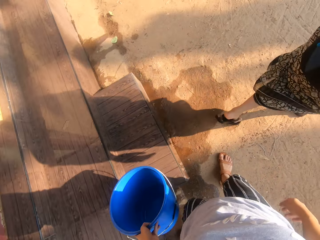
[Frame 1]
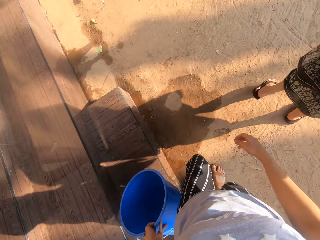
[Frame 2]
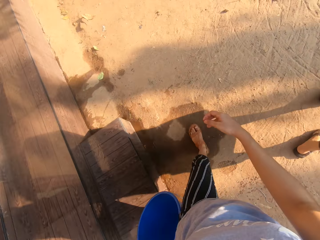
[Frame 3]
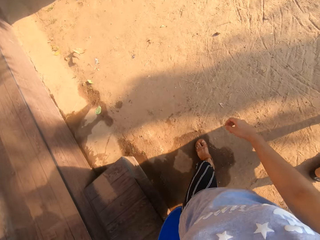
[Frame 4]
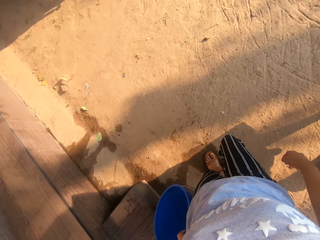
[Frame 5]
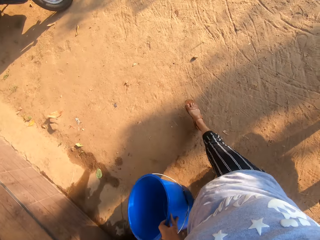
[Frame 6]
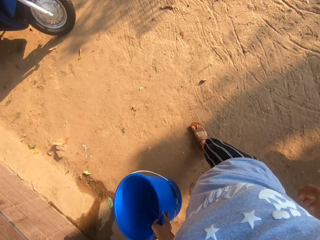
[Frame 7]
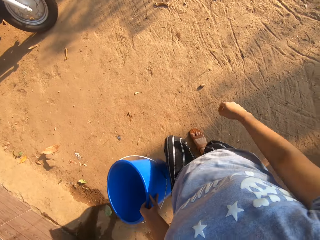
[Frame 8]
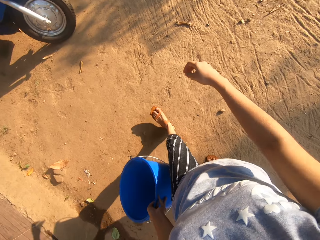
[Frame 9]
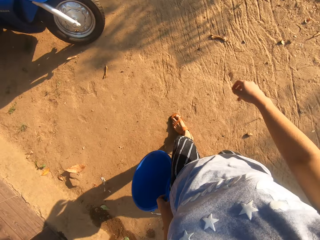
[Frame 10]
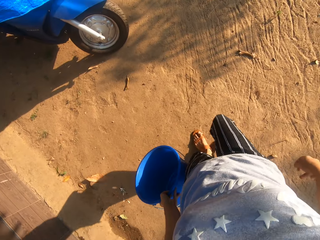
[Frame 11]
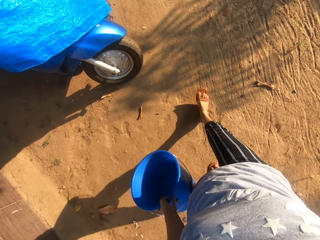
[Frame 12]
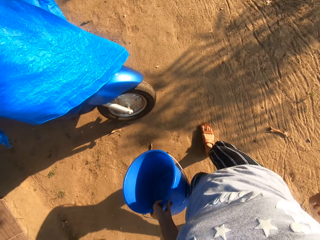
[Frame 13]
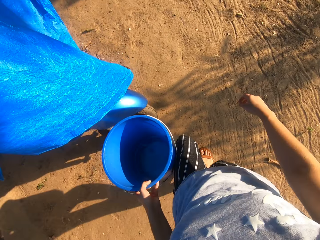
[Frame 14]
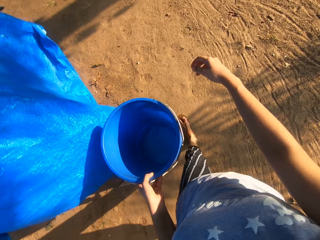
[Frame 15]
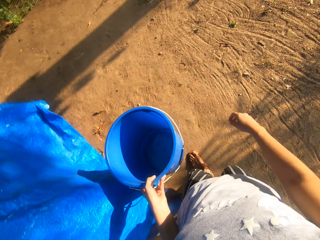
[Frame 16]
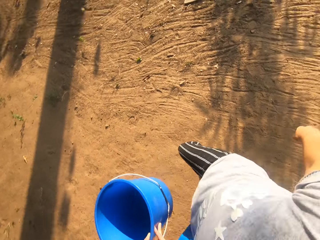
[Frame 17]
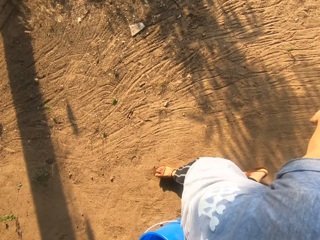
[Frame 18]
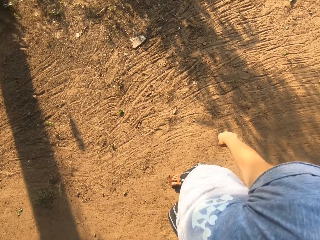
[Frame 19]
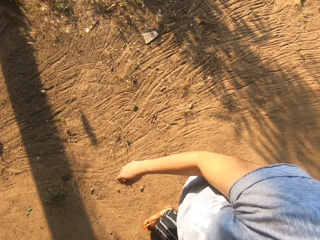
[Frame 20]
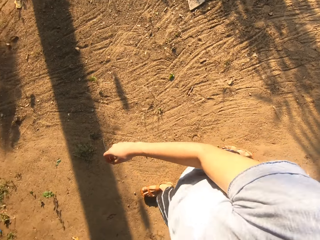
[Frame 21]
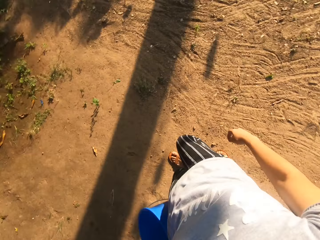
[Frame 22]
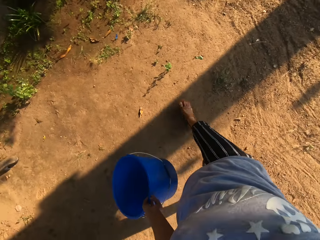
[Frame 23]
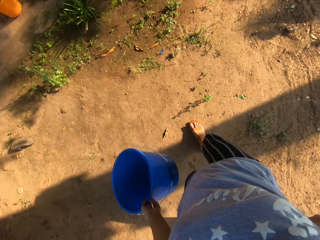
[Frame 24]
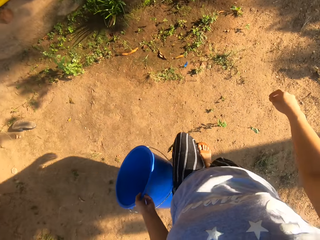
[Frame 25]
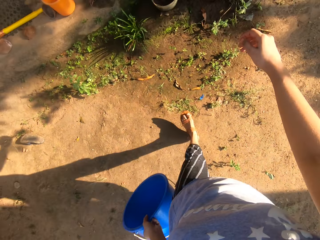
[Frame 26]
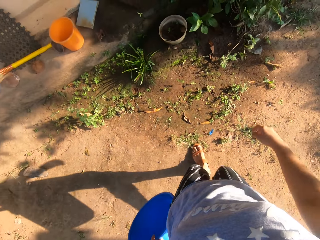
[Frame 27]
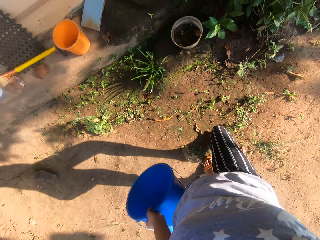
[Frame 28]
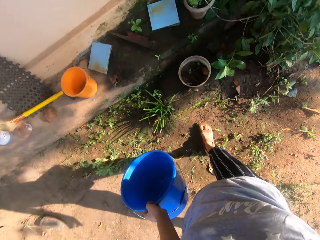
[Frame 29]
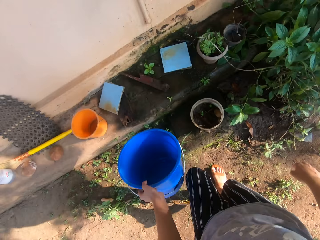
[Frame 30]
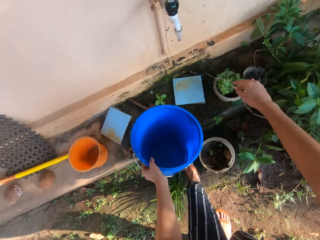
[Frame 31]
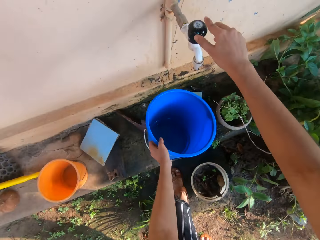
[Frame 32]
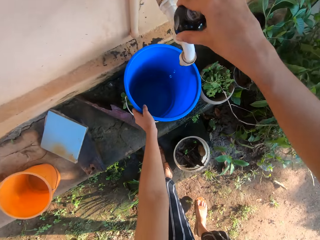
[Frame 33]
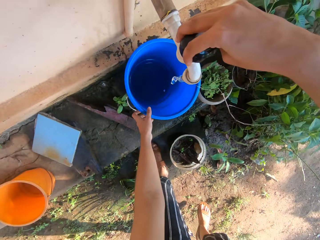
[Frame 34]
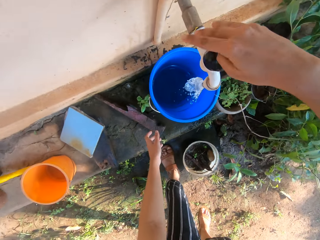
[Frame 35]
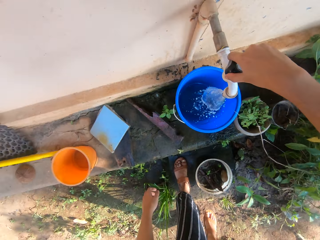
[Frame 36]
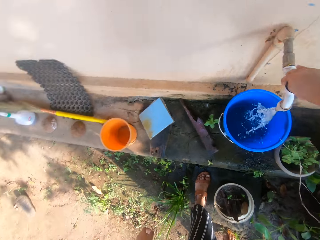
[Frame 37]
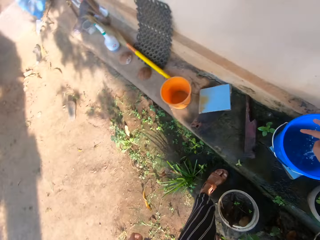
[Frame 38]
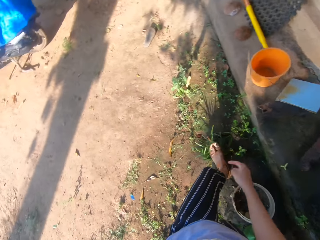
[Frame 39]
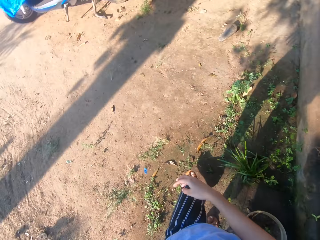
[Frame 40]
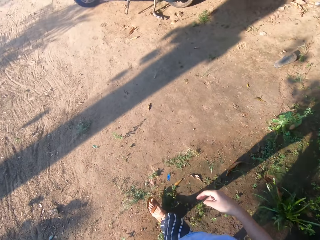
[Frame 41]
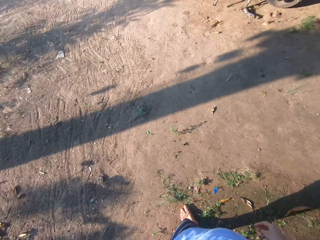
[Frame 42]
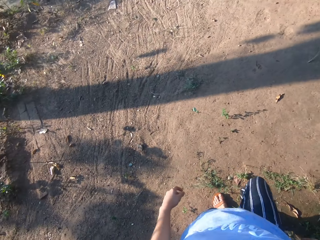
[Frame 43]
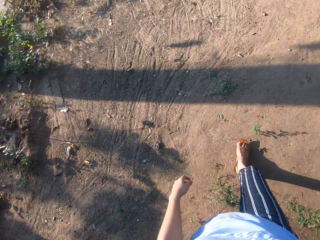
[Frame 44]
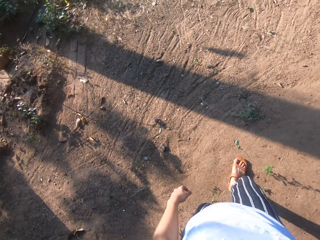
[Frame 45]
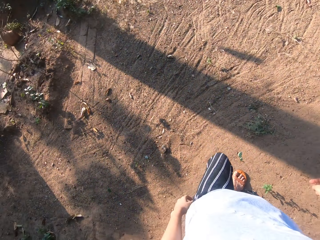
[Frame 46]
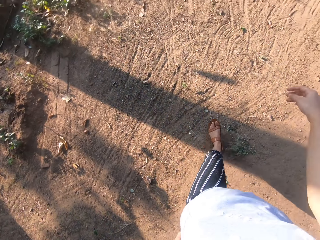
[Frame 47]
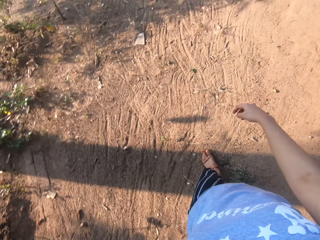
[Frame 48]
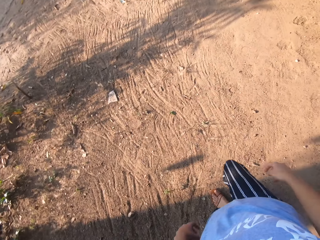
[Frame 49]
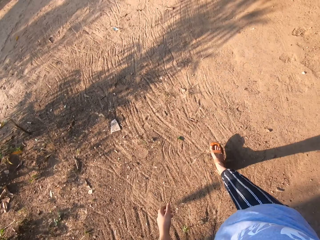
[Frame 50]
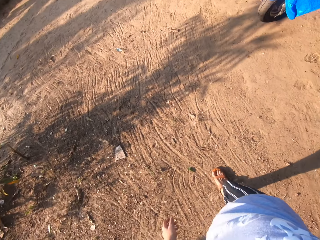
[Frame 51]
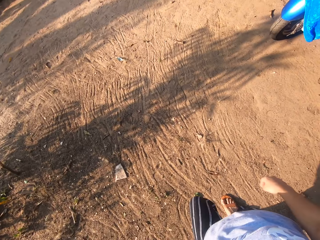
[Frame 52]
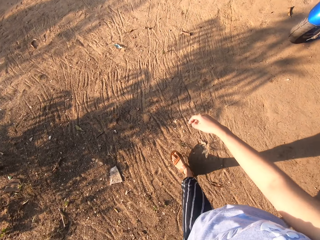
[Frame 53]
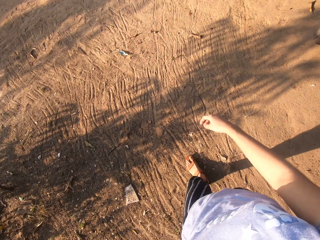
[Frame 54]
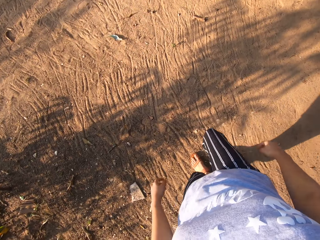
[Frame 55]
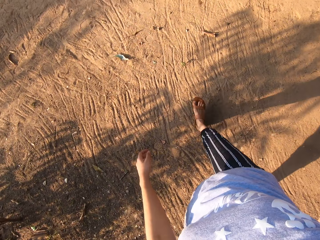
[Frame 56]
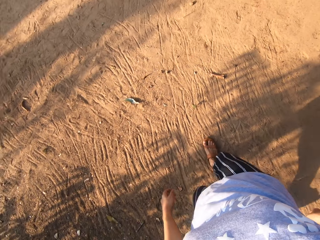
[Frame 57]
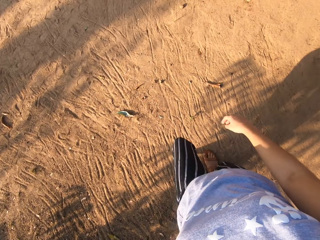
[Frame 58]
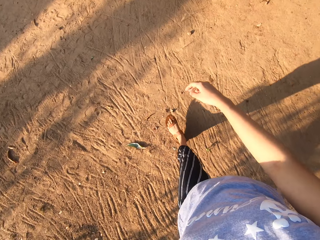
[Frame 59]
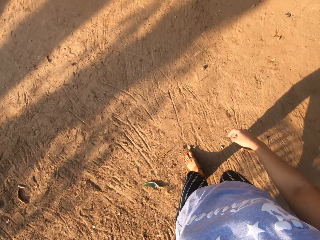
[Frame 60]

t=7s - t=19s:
The camera wearer walks. She puts the bucket on a tile on a step with her left hand. She turns on a tap with her right hand. She fills the bucket with water from the tap. She walks.

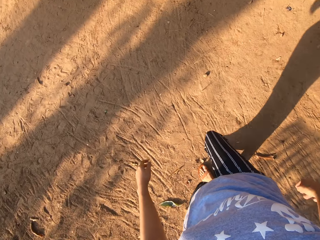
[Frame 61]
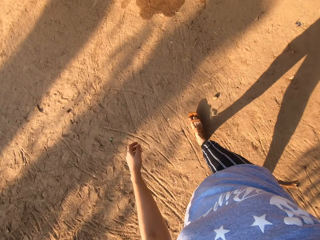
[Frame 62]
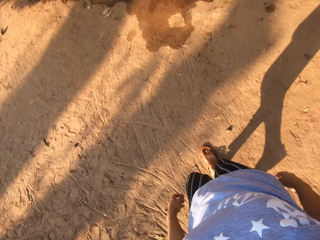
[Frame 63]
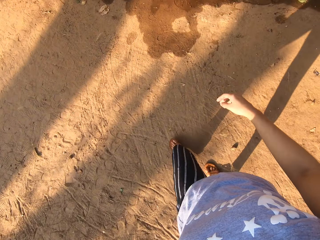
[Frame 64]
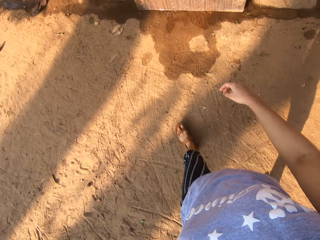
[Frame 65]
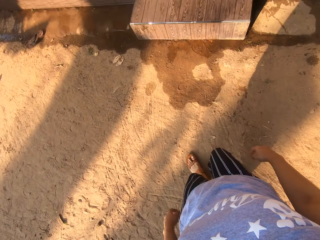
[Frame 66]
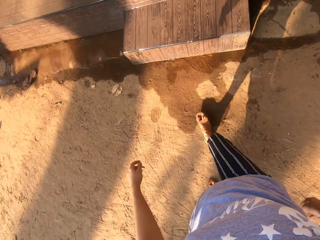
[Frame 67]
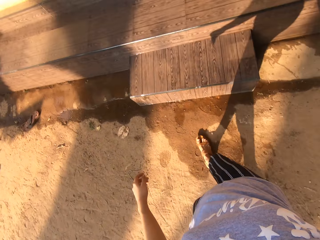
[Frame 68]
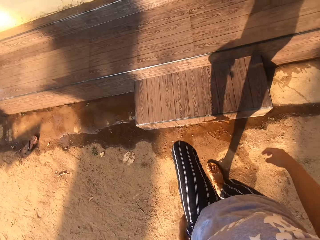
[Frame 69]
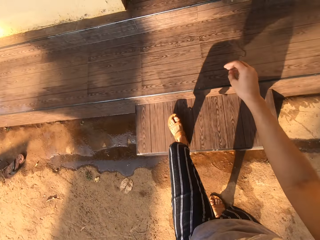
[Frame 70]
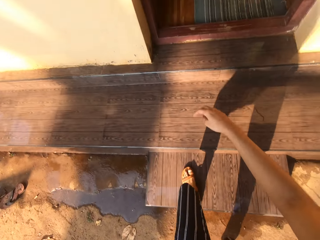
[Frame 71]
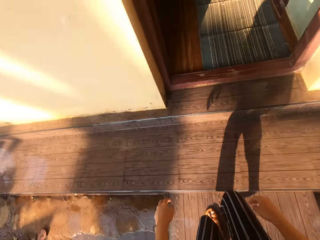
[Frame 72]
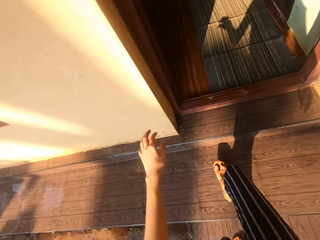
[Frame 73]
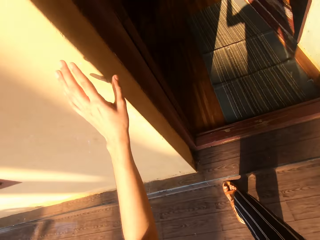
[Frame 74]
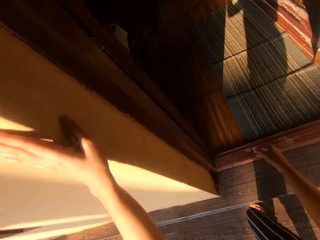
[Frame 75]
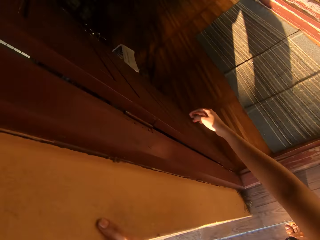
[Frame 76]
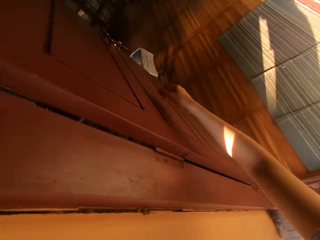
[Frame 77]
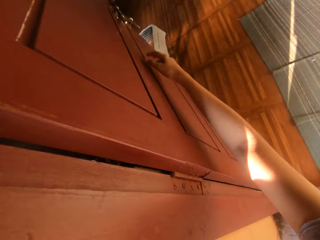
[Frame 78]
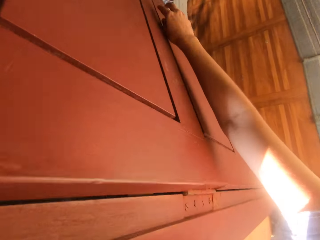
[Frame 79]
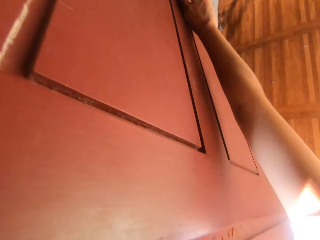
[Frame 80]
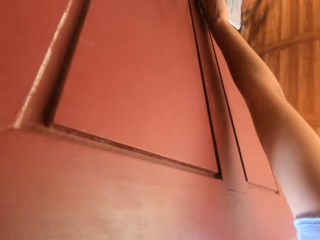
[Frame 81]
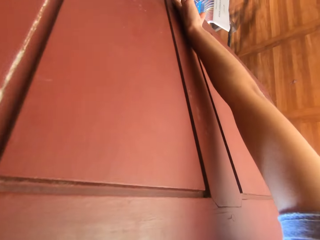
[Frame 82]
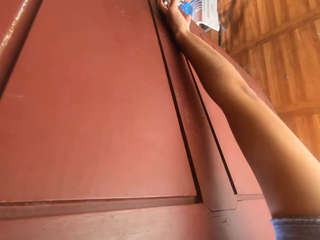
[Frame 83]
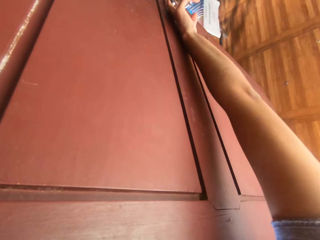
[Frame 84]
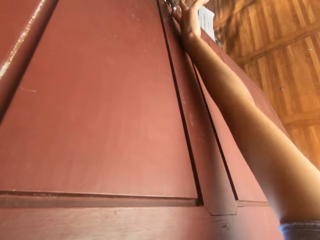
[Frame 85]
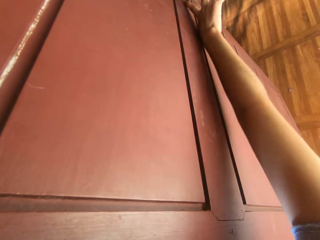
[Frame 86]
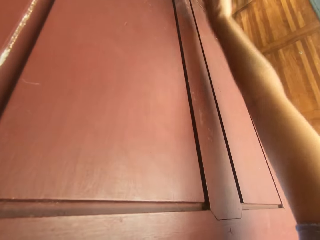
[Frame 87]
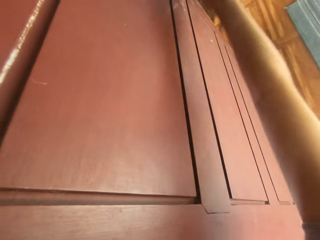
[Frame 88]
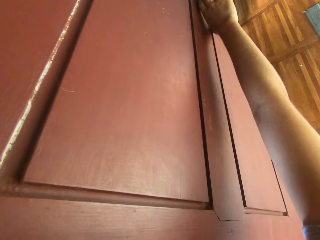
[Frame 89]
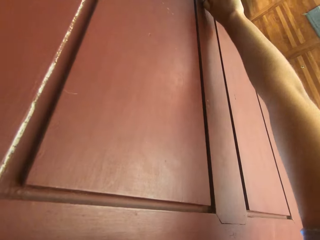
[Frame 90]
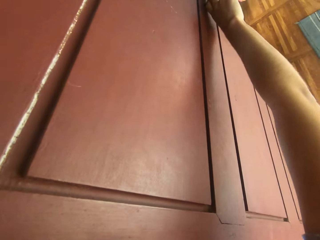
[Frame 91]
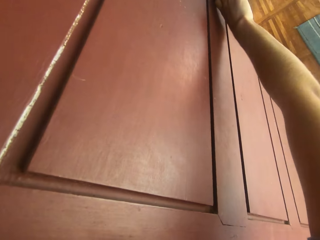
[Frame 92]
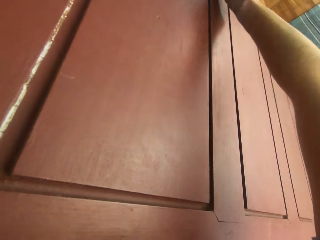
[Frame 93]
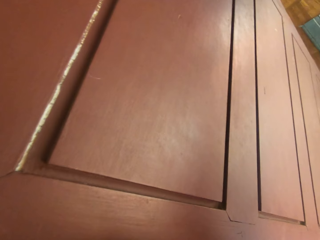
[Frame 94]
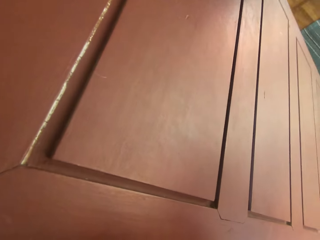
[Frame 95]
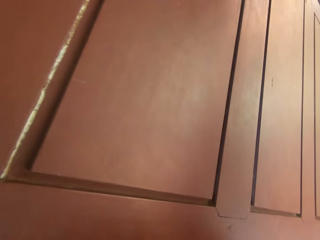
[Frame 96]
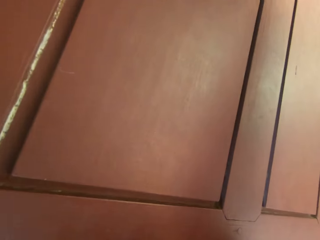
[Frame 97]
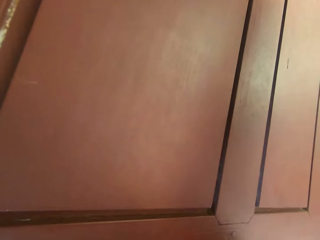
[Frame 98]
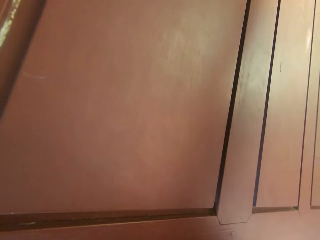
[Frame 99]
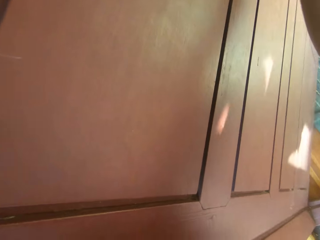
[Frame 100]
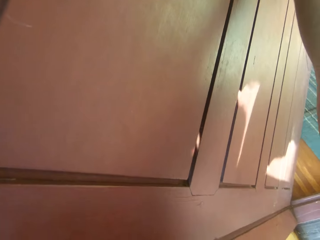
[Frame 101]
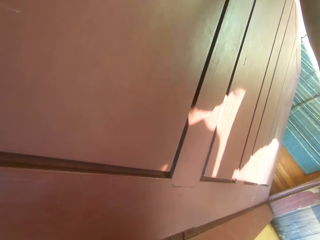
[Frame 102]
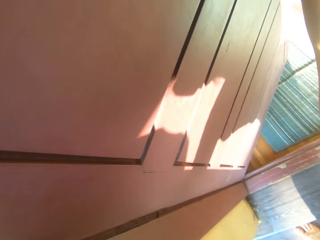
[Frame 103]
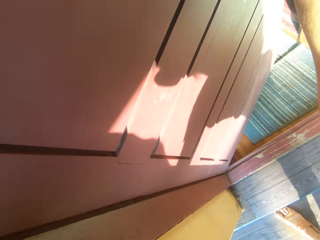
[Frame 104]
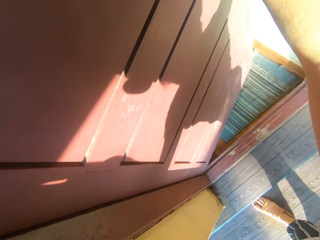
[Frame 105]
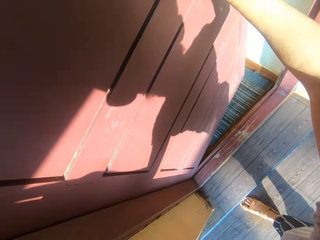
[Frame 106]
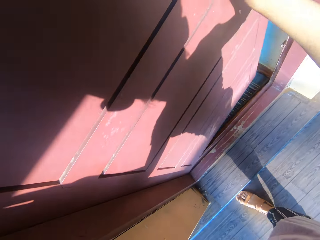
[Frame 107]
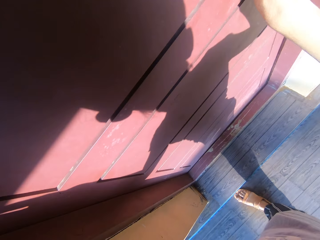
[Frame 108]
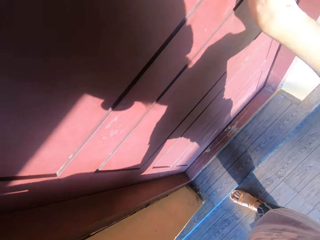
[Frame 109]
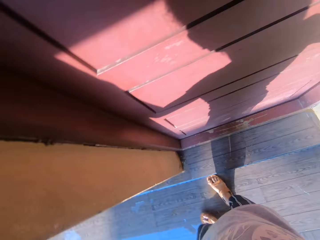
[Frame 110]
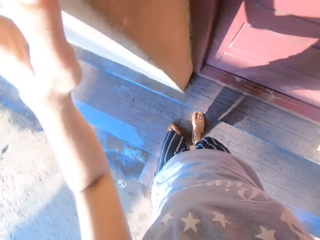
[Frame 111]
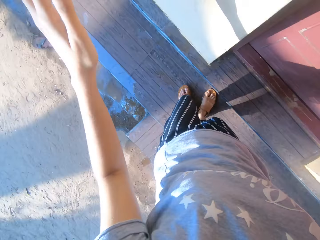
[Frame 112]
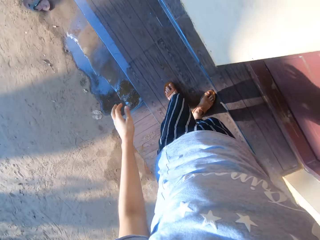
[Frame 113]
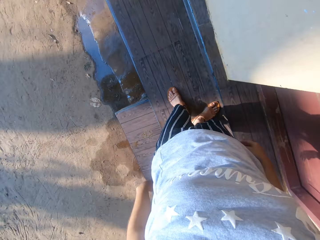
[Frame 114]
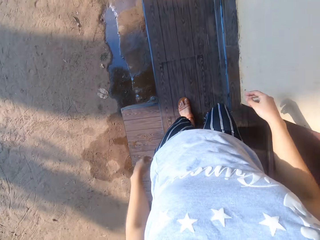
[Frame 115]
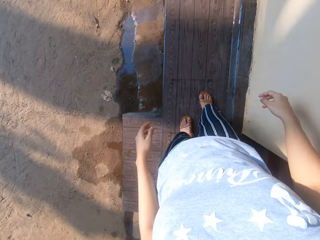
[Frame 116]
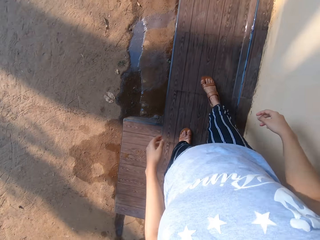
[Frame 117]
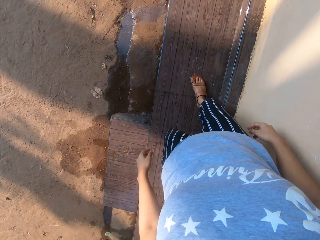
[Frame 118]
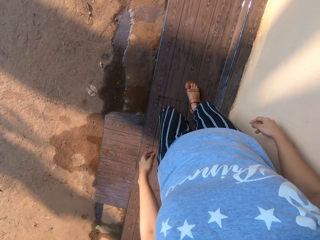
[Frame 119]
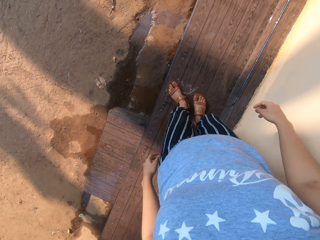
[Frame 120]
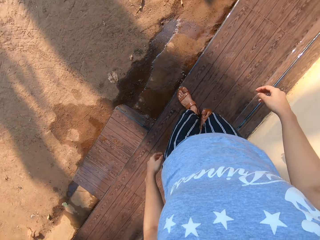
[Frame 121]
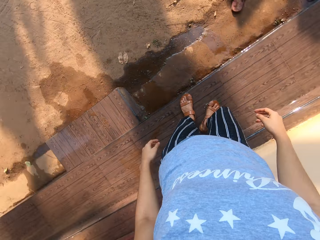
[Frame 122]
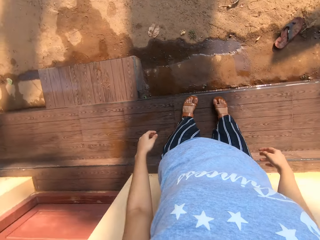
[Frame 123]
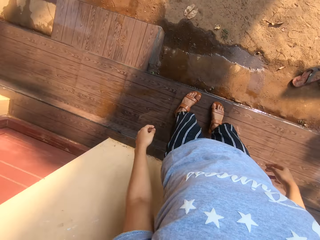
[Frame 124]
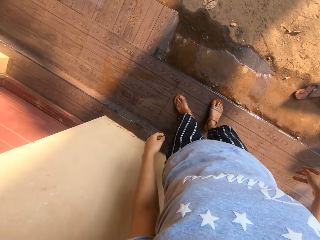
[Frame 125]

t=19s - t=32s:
The camera wearer walks up the front door steps. She closes the door of the house. She pulls a door handle with her right hand. She closes the door with her right hand. She kicks water on the door step with her feet.
